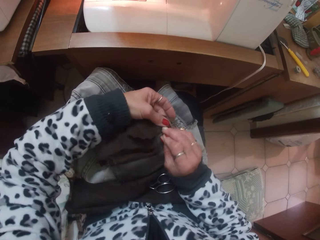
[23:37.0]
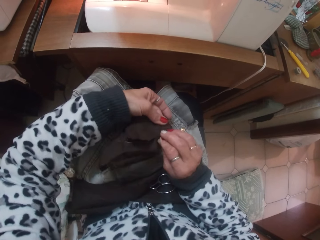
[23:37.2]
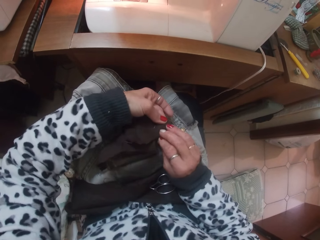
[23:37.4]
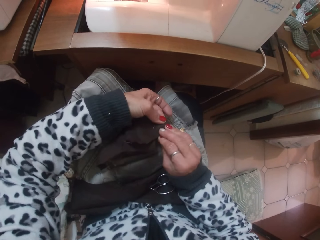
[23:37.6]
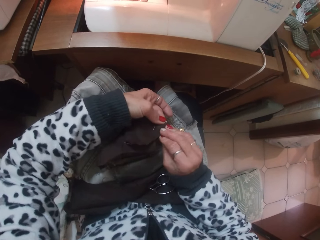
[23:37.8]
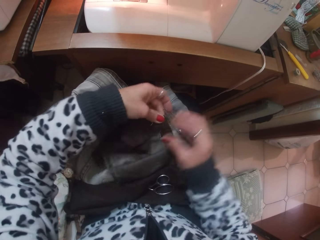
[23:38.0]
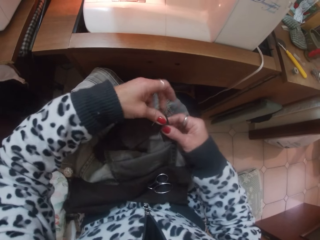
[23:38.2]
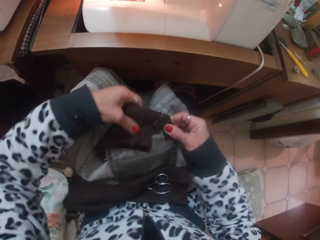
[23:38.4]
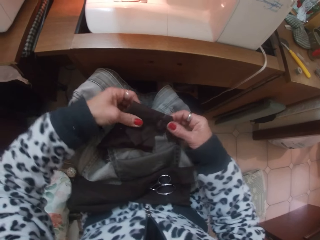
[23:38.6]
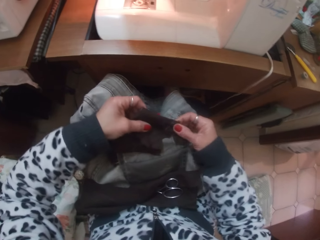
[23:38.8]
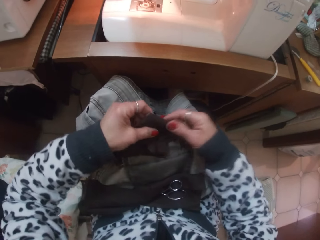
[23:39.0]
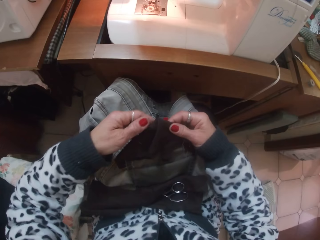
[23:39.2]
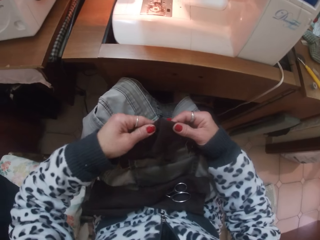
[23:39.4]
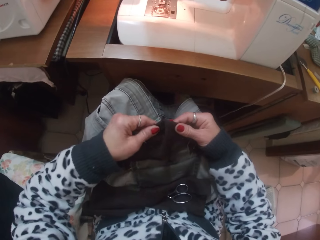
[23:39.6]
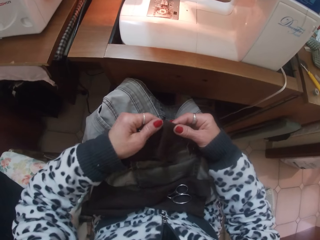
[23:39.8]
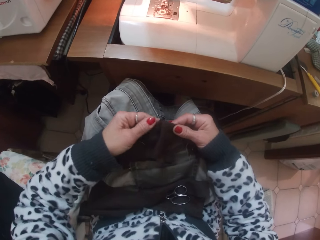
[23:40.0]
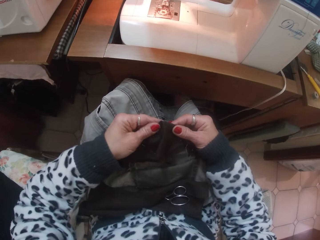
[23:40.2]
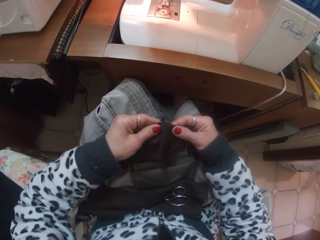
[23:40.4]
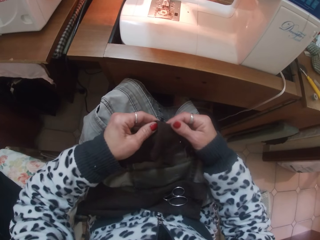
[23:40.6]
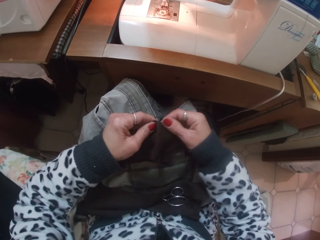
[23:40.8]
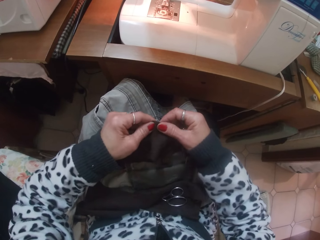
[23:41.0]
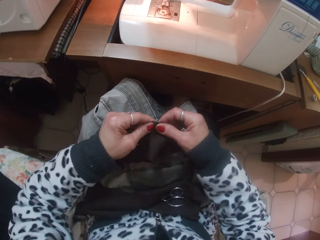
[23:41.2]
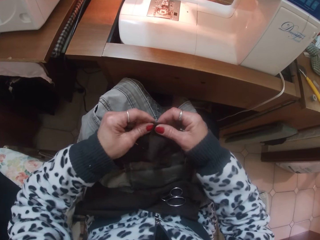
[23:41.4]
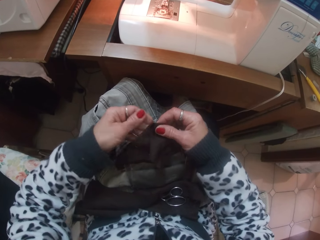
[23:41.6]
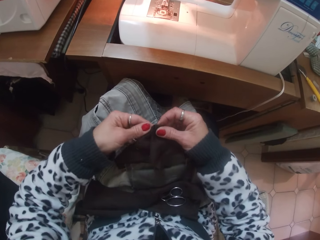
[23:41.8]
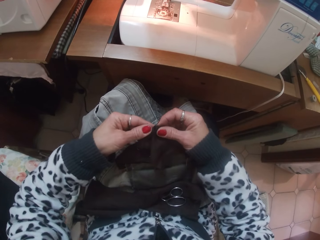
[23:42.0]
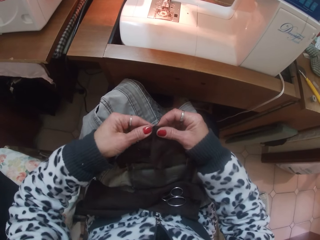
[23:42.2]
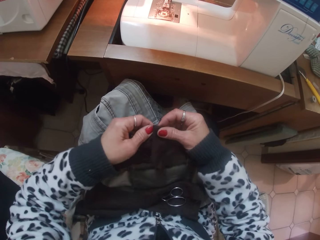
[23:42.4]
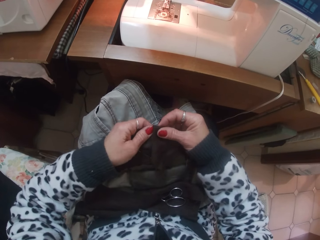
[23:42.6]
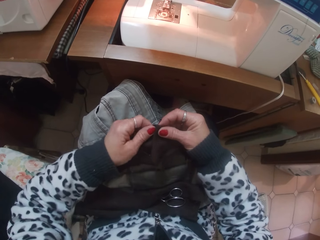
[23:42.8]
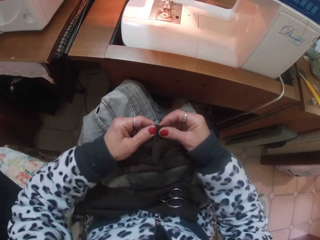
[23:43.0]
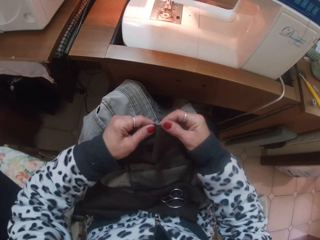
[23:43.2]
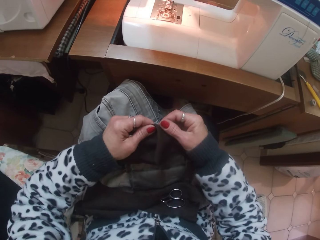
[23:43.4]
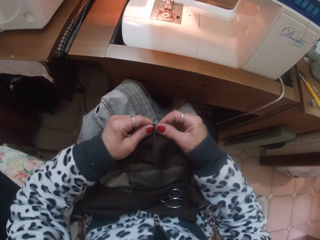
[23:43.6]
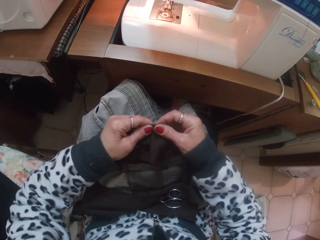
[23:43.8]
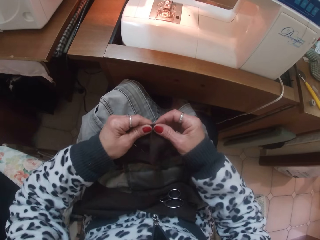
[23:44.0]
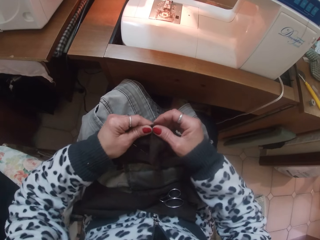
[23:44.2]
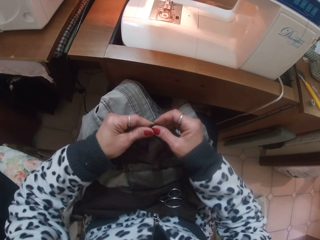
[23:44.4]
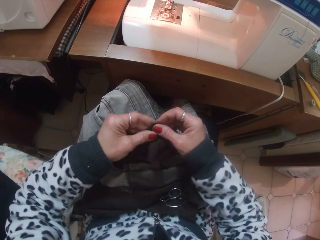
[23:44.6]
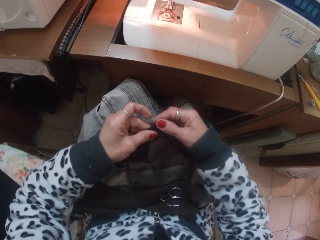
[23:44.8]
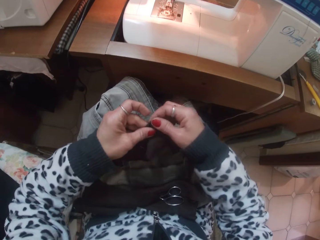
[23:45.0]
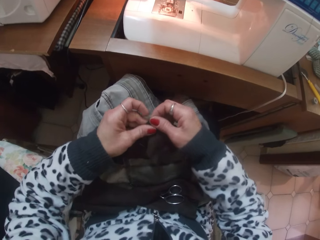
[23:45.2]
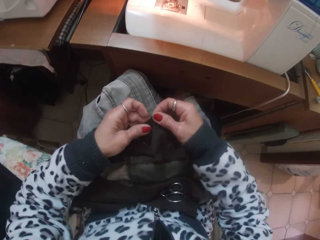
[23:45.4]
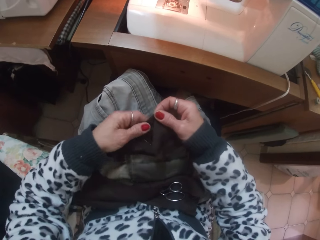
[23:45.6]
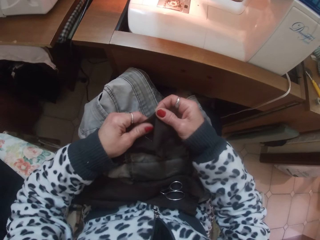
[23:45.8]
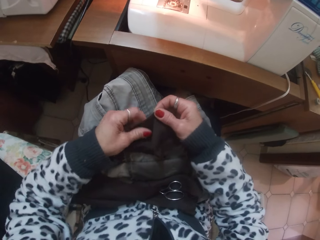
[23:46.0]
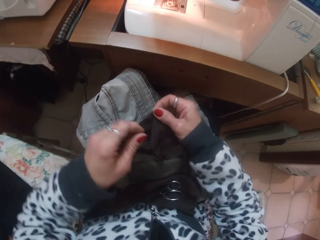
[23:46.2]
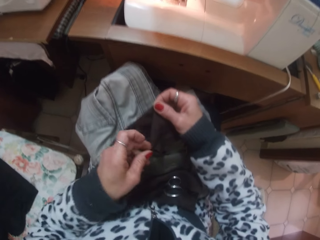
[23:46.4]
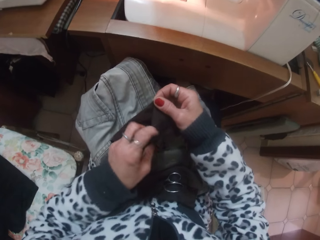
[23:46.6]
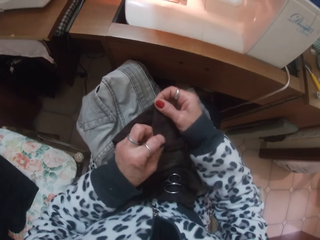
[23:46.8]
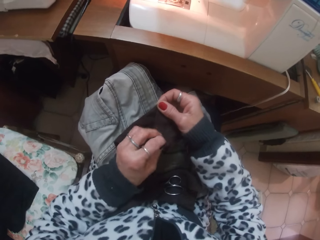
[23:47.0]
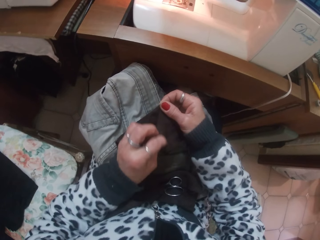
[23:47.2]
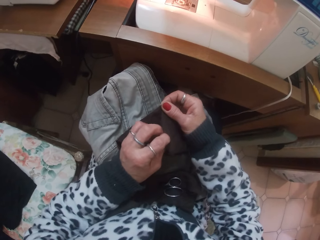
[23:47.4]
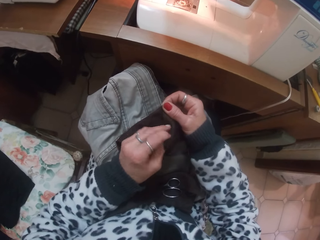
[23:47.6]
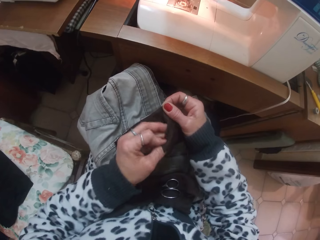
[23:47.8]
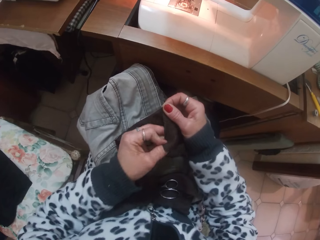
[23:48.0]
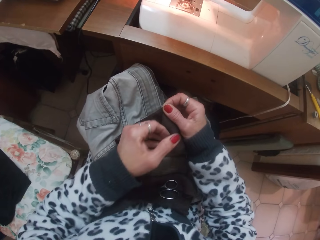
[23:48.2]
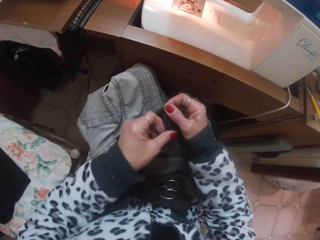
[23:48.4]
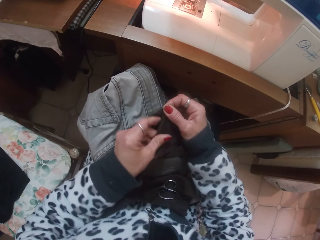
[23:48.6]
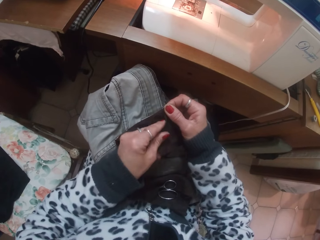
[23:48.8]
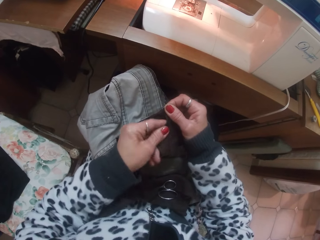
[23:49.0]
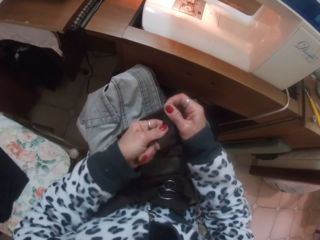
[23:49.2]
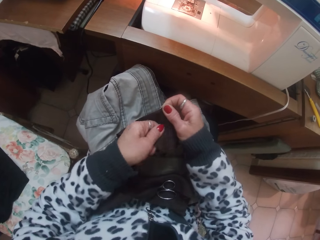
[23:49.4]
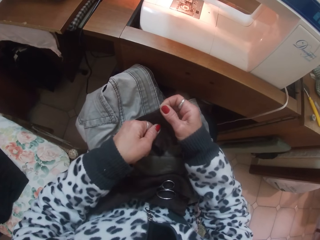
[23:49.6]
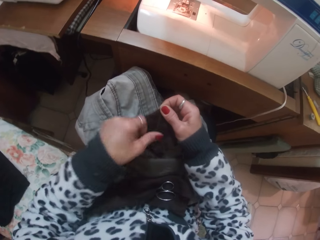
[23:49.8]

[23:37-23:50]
The camera wearer pierces the cloth. She holds the trouser. She smoothens the edges of the trouser pocket with her hands. She holds the cloth.

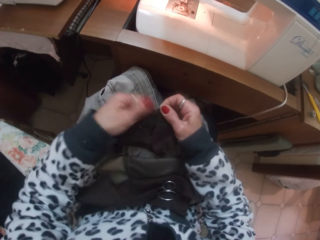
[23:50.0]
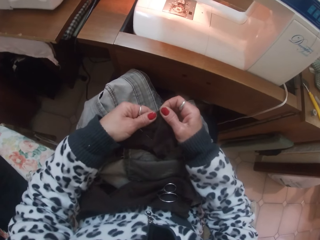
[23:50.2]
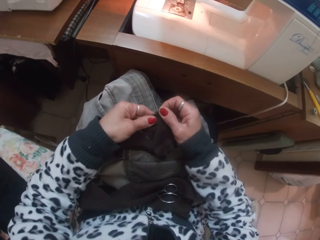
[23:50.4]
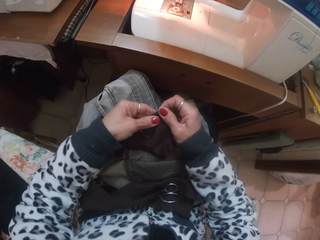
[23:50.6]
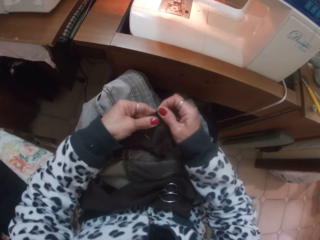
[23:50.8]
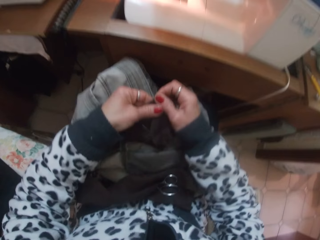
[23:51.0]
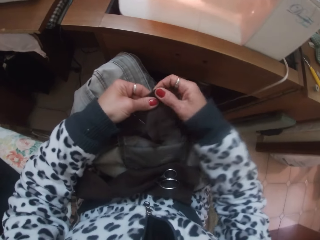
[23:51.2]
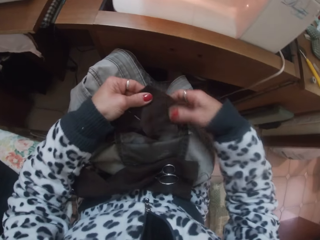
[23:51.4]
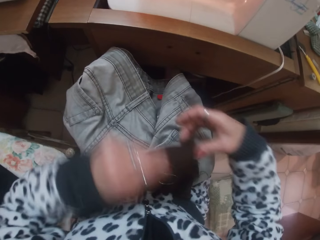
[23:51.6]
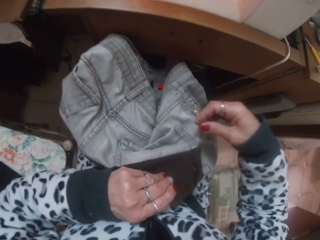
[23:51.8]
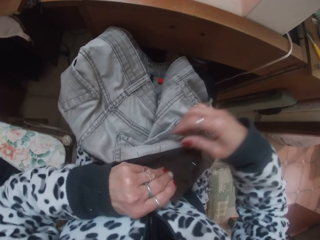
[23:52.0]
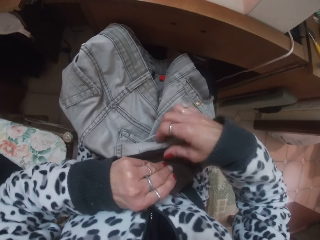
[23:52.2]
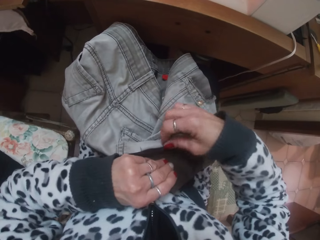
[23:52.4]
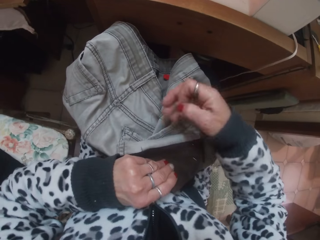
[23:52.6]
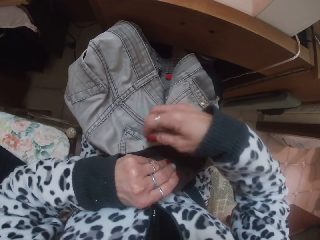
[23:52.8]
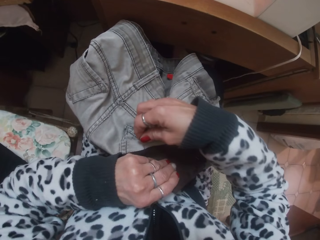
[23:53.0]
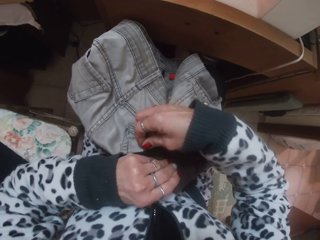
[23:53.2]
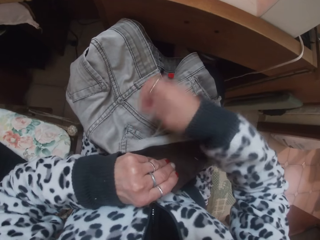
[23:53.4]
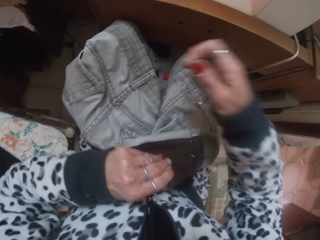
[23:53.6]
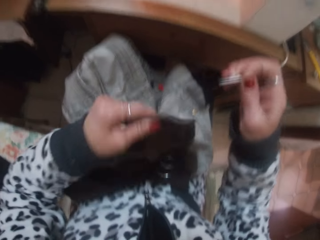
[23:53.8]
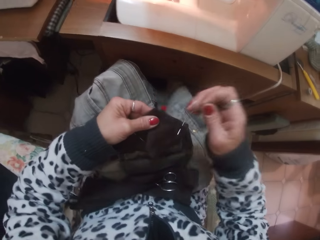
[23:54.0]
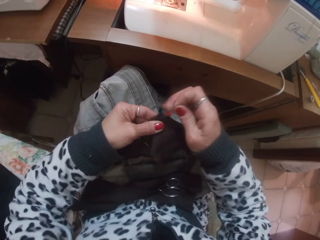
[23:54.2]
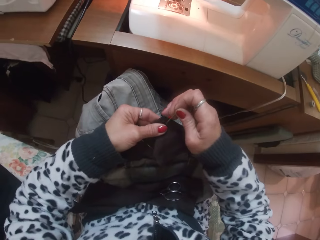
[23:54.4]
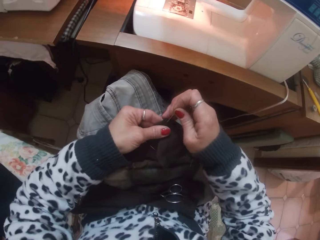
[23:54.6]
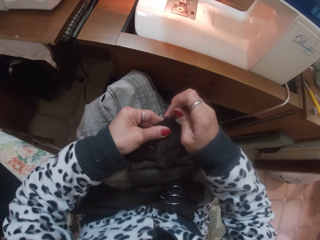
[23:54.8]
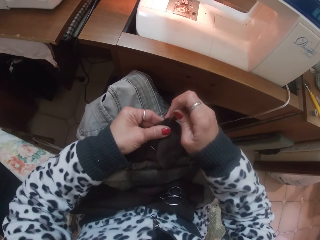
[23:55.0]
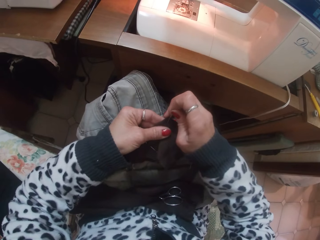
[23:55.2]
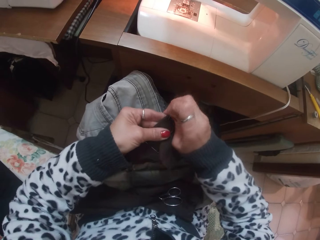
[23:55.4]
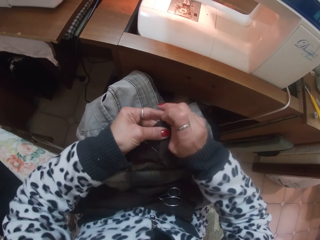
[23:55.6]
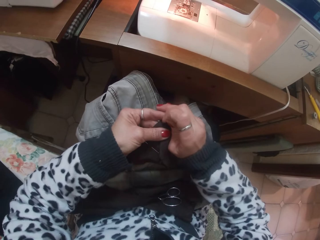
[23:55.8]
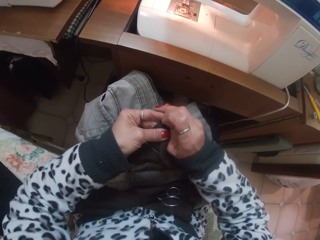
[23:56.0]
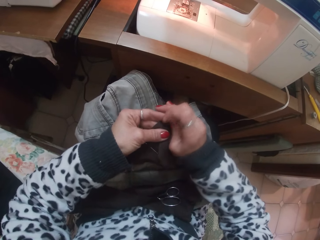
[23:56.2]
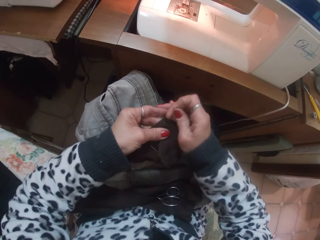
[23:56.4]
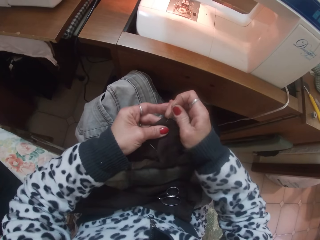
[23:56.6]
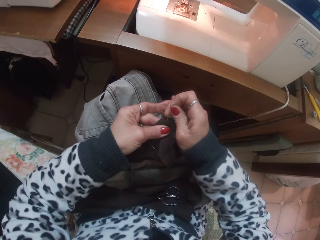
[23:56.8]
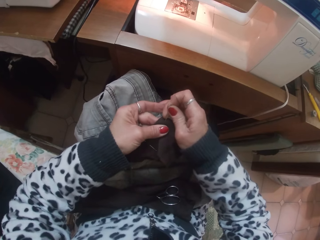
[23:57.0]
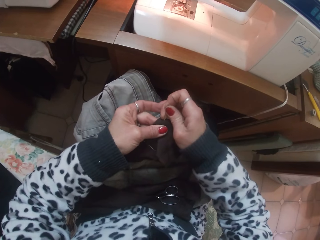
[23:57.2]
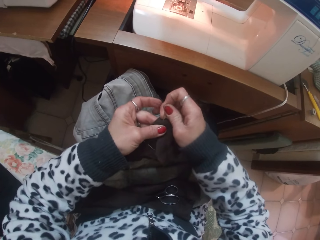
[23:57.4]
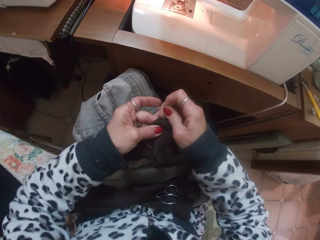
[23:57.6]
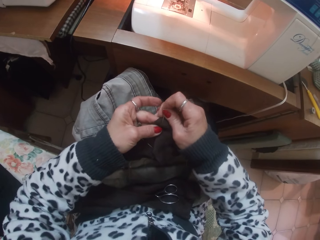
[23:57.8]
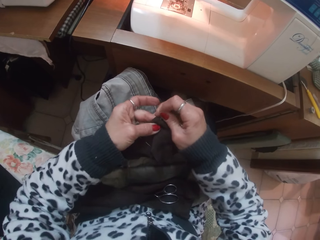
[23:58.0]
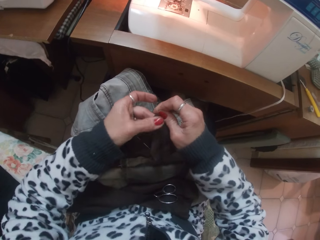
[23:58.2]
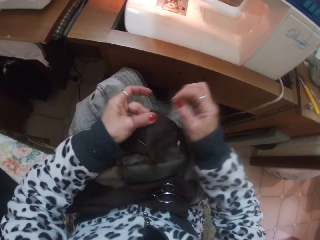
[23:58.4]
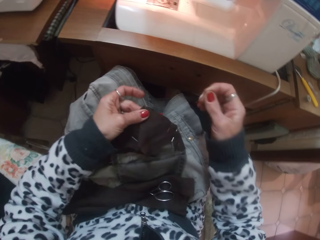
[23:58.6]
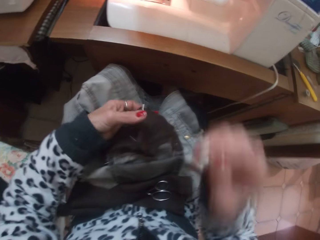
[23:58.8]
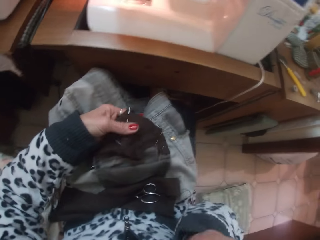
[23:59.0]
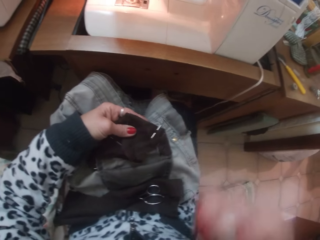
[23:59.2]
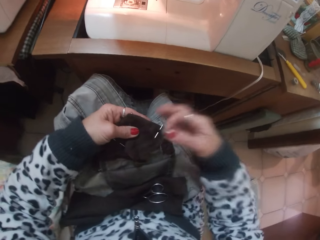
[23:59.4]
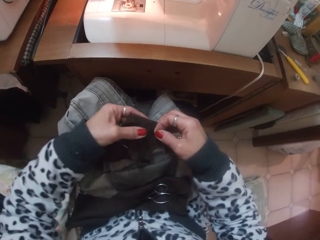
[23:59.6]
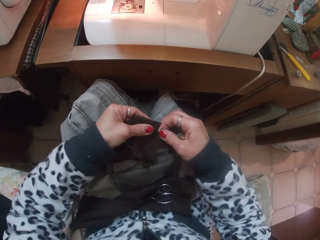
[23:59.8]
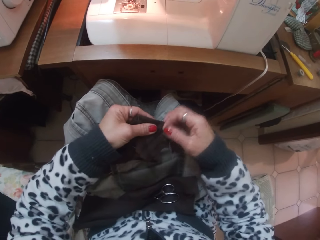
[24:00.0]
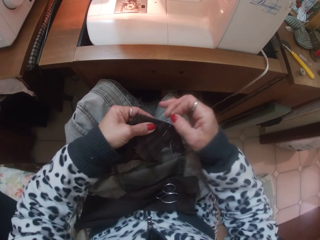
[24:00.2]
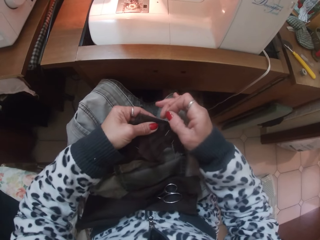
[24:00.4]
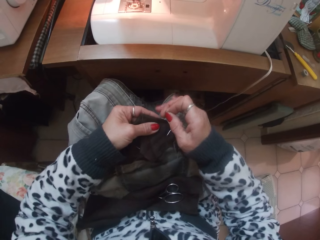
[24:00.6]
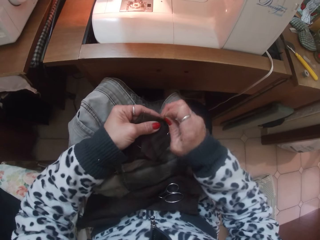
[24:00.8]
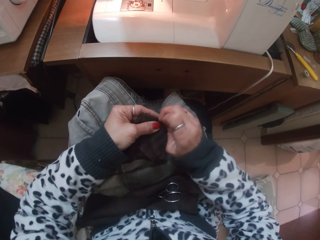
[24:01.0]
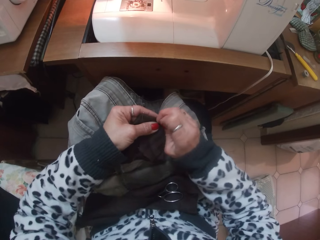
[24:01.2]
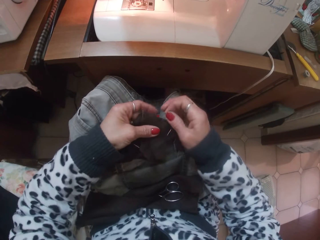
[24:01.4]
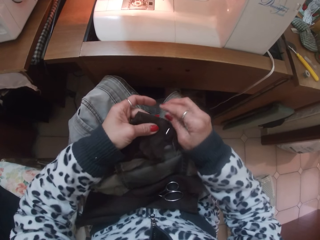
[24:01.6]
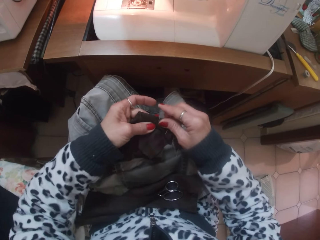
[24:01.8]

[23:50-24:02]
The camera wearer lifts the cloth. They look at the other side of the trouser. They take out pins from the trouser pocket with their right hand. They remove the loose thread. They attach the cloth to the trouser pocket with the pin in their right hand. They pierce the cloth. They take a pin from their mouth with their right hand. They lift their hand and put down their hand. They attach the cloth to the trouser pocket with the pin in their right hand. They pierce the cloth.
